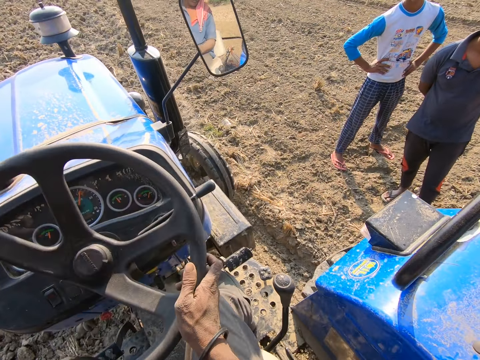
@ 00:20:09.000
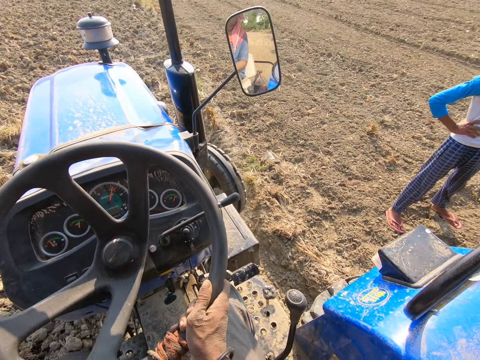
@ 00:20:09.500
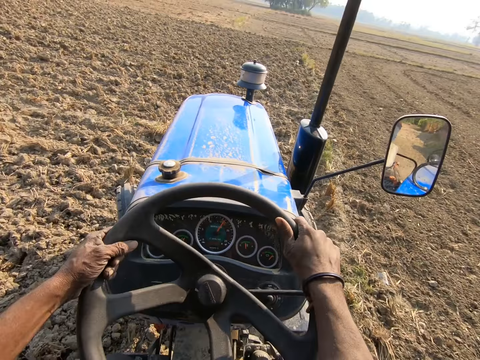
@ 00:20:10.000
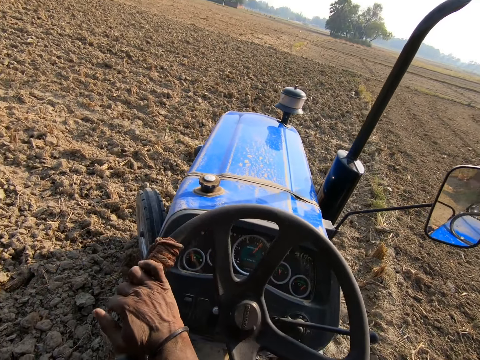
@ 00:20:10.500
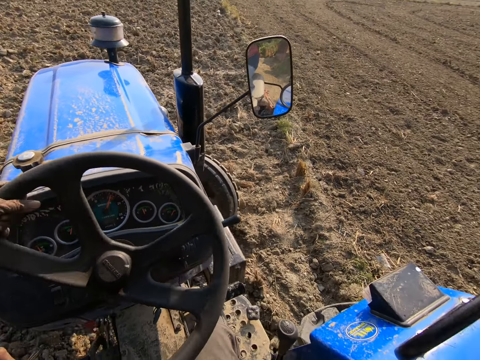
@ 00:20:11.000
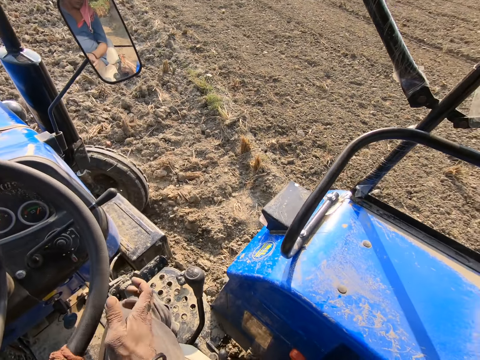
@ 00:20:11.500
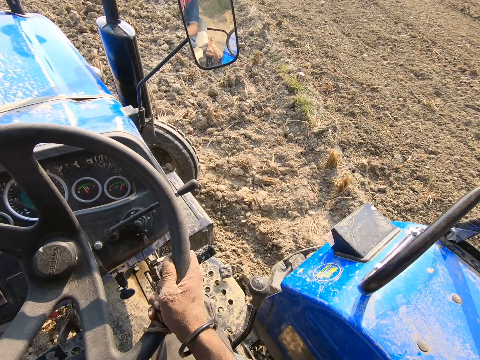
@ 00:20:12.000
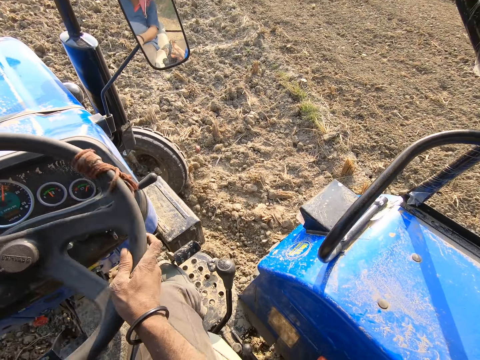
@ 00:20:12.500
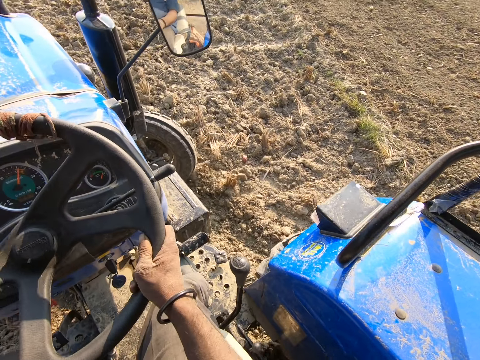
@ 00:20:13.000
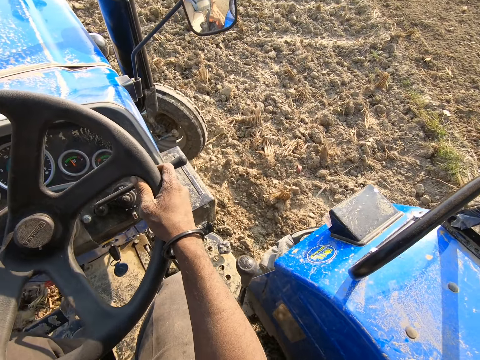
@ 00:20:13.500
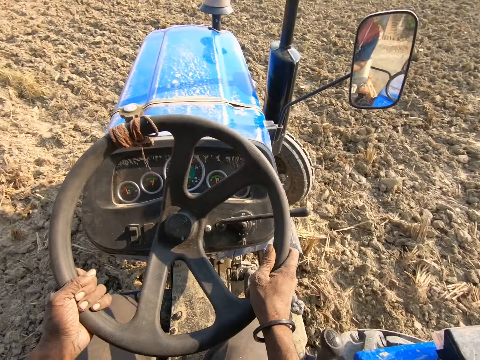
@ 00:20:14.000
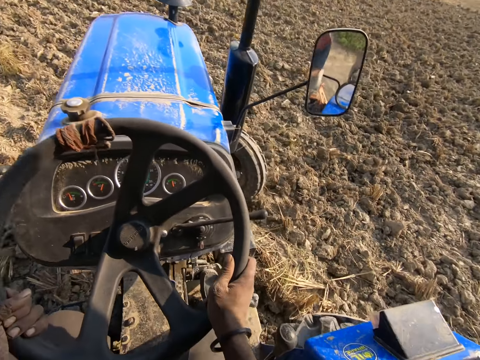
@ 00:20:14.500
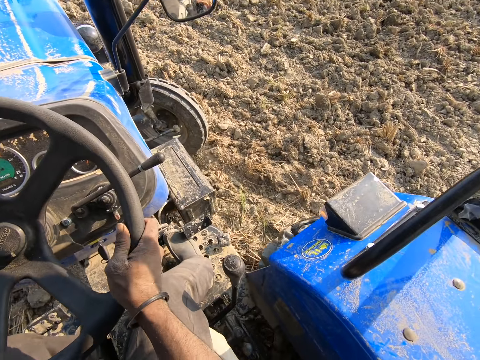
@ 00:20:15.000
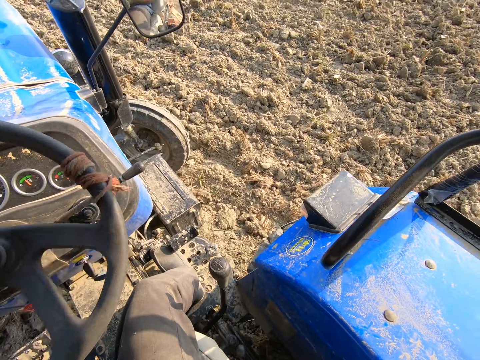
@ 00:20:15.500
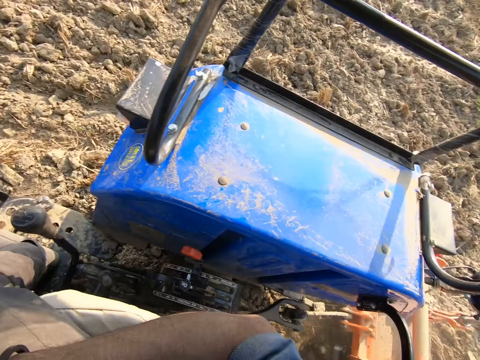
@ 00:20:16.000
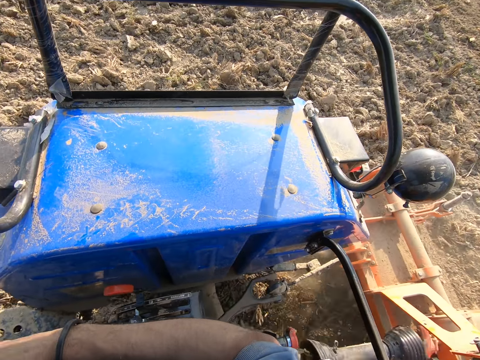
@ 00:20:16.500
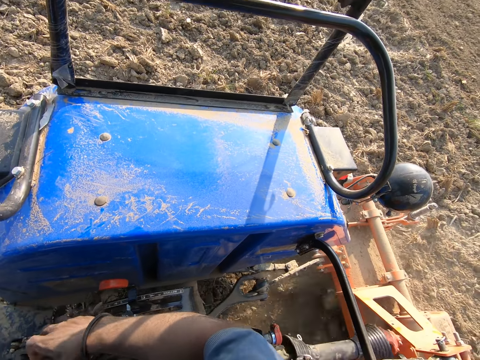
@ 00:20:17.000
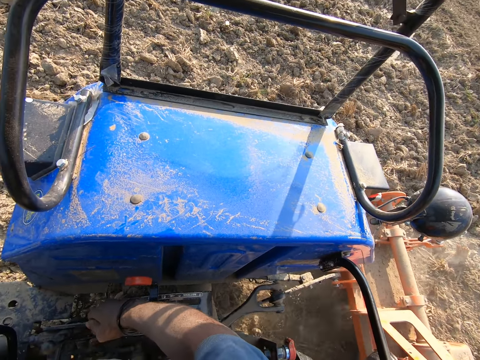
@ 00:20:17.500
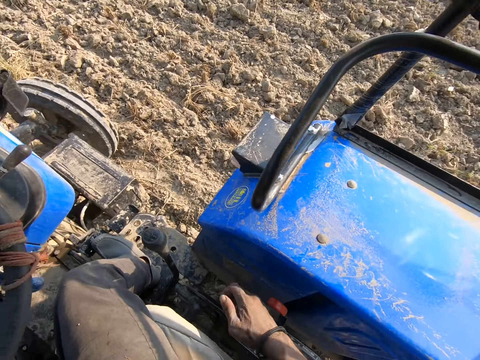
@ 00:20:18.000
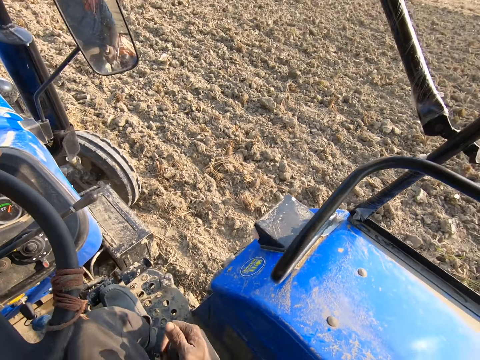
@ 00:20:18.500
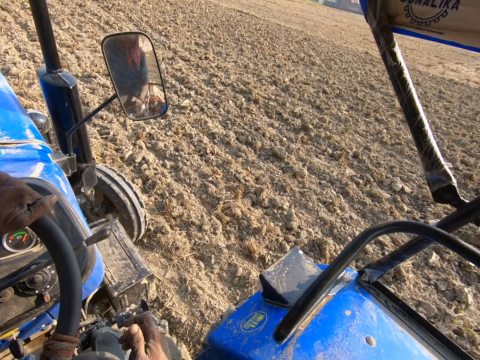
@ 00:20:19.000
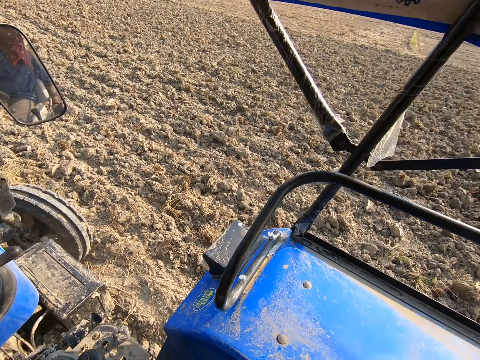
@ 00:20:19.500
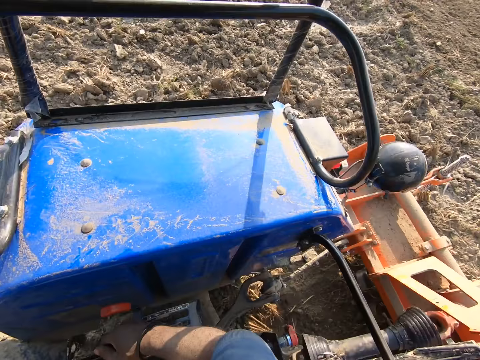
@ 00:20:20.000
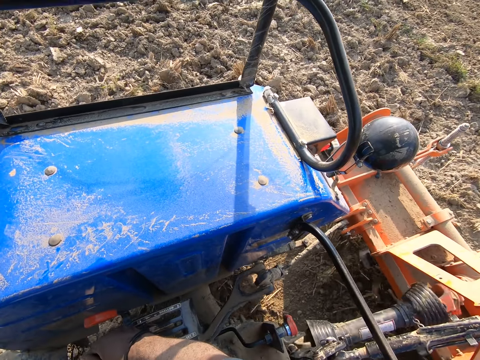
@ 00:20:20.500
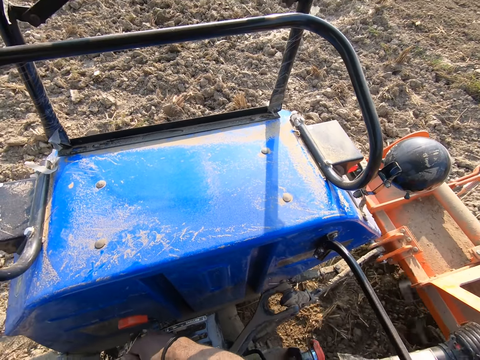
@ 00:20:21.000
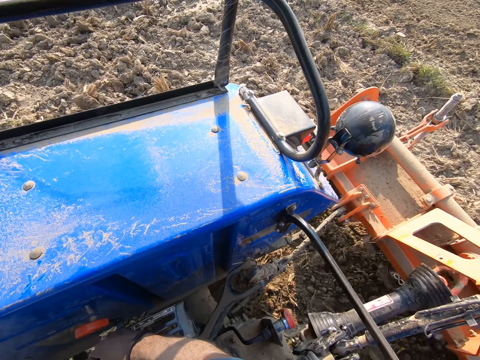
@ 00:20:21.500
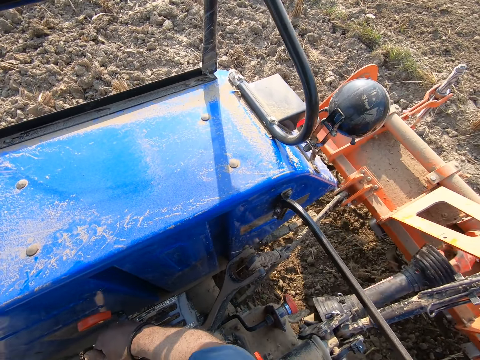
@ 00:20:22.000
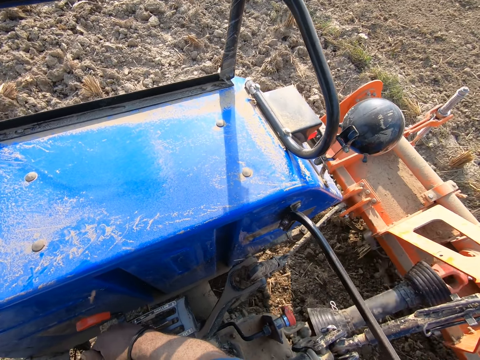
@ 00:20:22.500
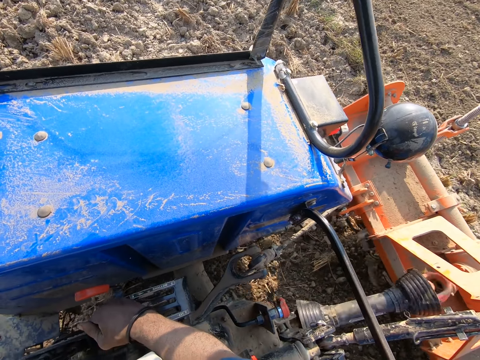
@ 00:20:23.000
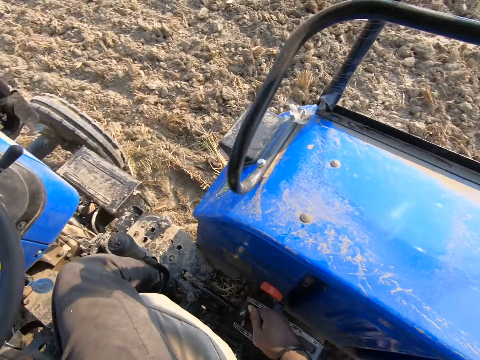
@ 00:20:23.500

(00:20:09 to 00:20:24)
The camera wearer steers around the corner. He controls the gear. He pulls up the hand brake of the tractor. He pulls the gear of the tractor. He places his right hand on the hand brake of the tractor. He drives the tractor on the farmland. He reverses the row crop tractor.

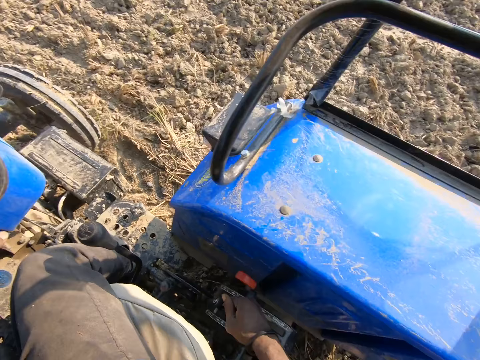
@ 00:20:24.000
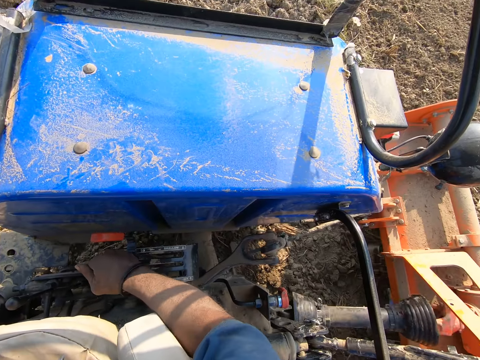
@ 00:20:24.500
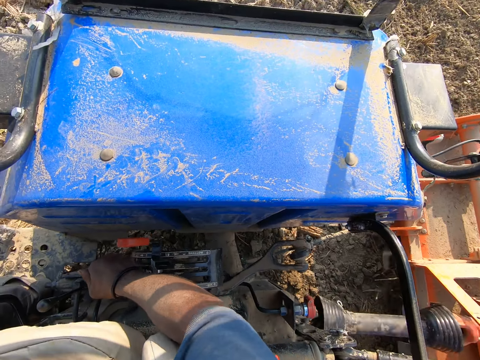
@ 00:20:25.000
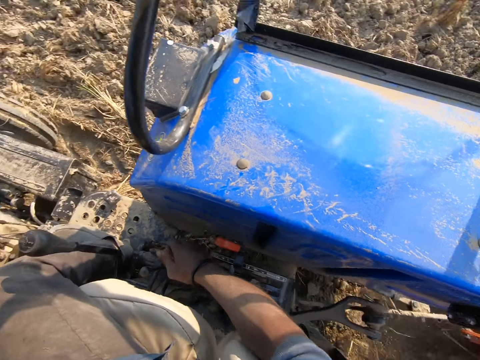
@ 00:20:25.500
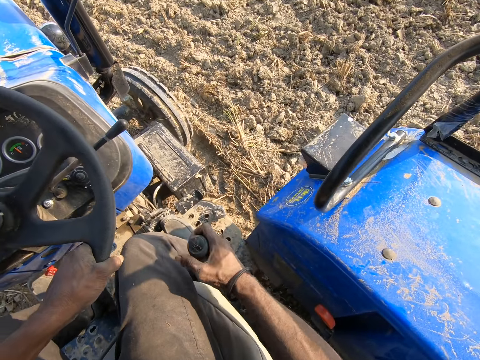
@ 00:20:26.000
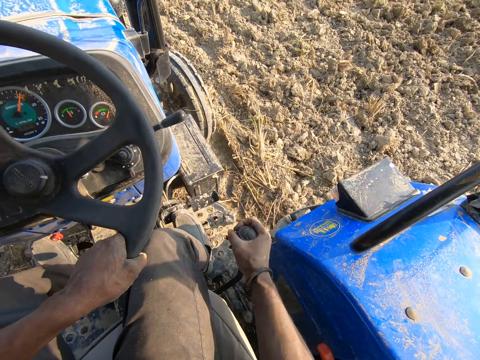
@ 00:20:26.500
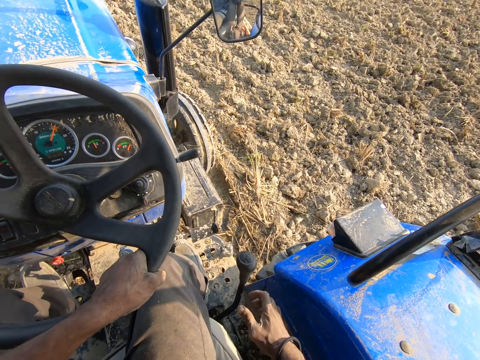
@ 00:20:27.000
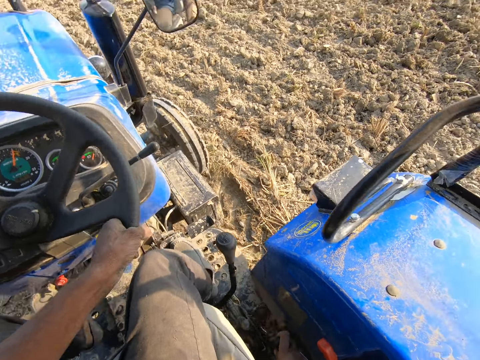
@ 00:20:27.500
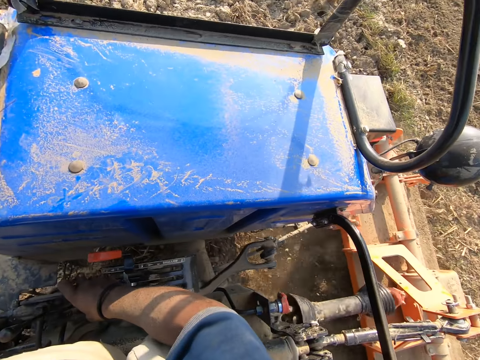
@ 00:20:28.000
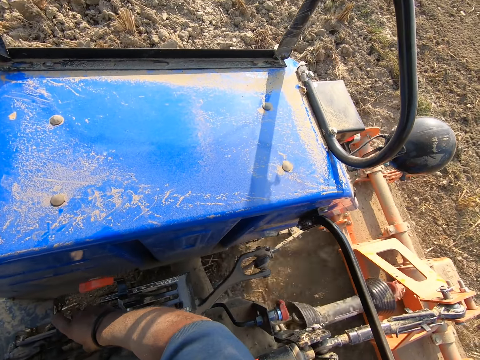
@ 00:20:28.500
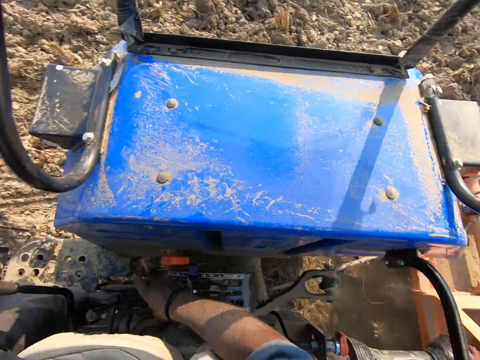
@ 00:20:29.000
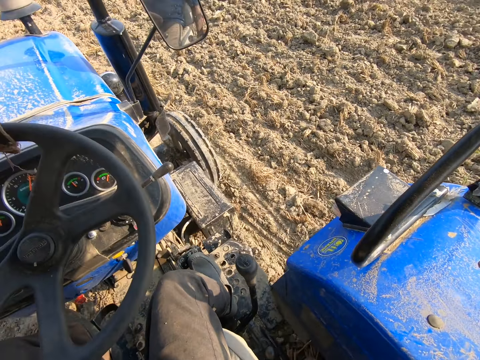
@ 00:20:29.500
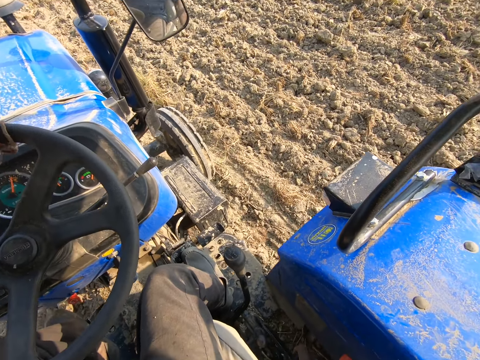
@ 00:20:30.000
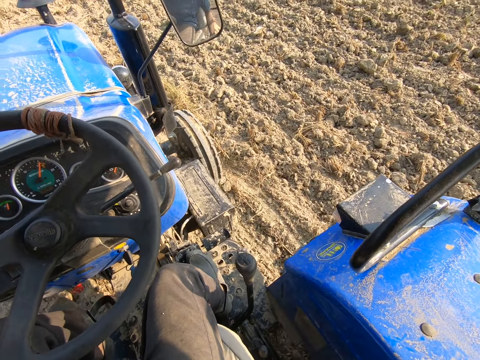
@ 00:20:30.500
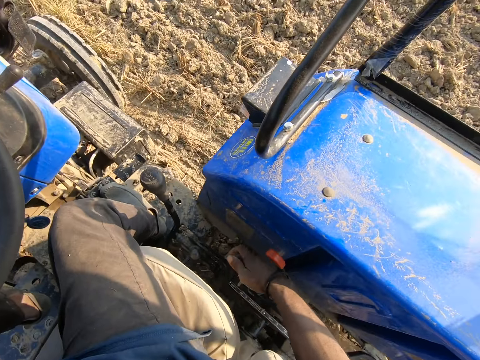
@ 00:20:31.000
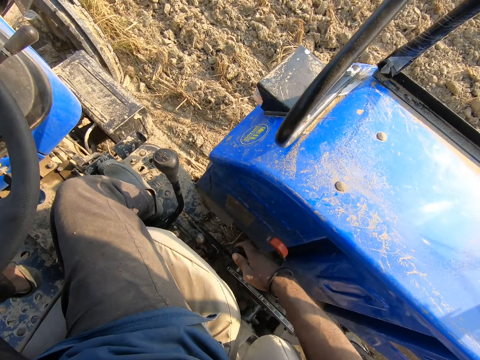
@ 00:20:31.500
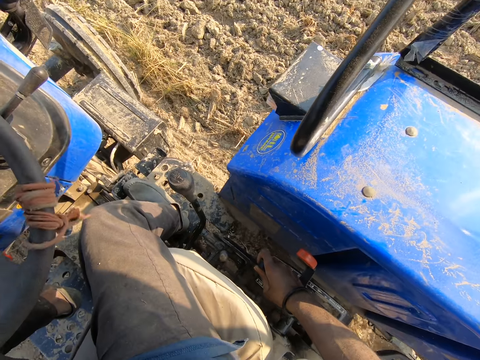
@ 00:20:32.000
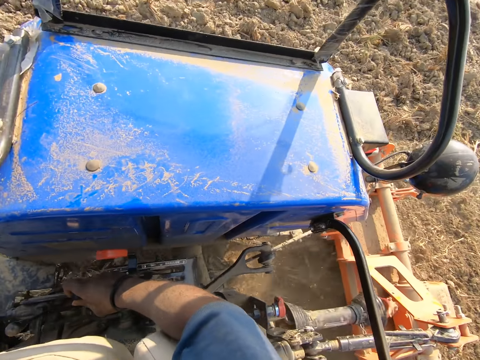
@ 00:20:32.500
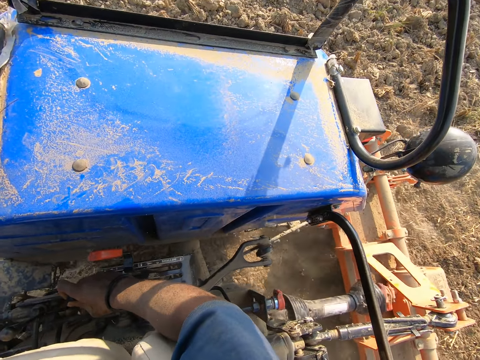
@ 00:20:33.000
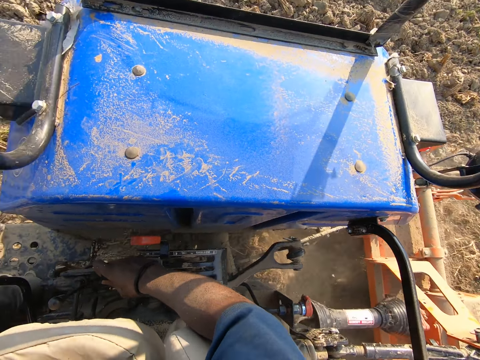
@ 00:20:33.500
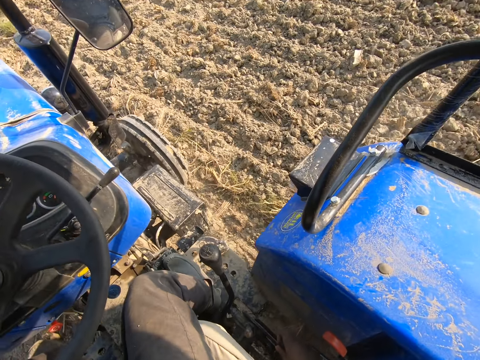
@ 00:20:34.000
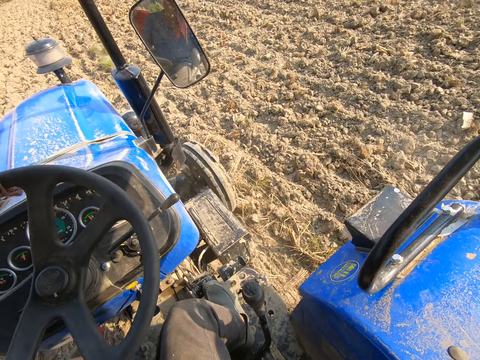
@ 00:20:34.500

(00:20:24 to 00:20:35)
The camera wearer holds the gear with his right hand. He controls the brake. He controls the gear. He holds the hand brake with his right hand. He drives the row crop tractor forward on the farmland.
